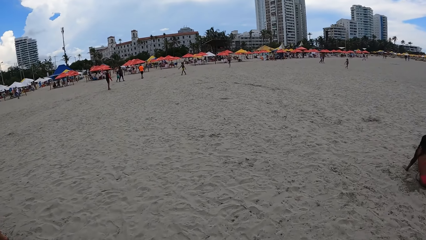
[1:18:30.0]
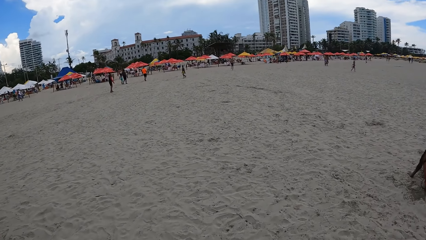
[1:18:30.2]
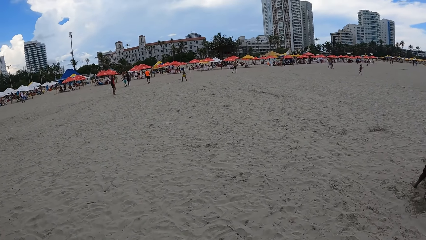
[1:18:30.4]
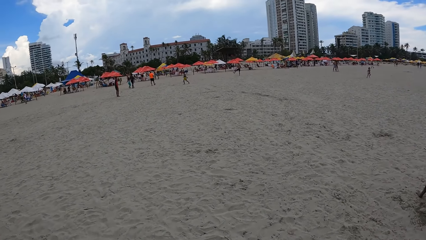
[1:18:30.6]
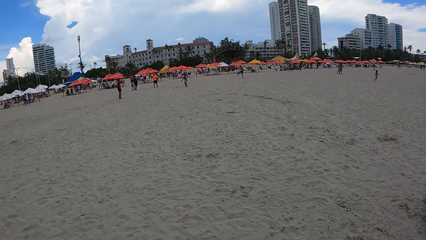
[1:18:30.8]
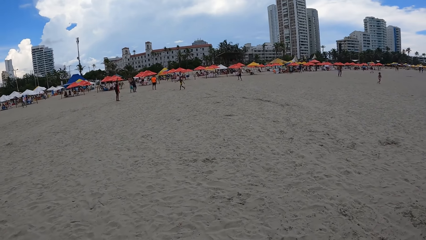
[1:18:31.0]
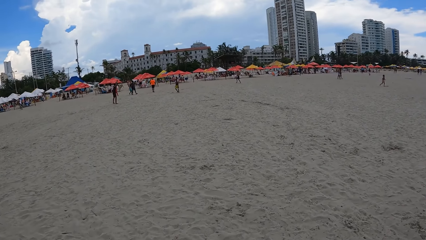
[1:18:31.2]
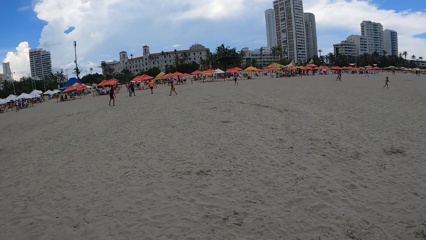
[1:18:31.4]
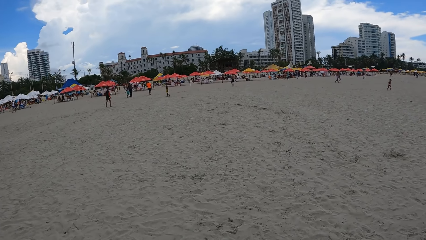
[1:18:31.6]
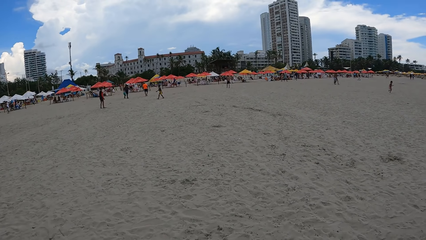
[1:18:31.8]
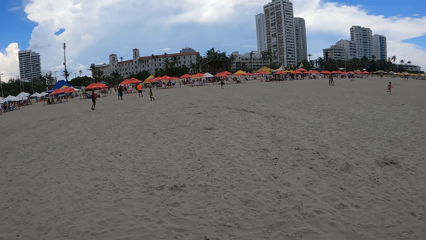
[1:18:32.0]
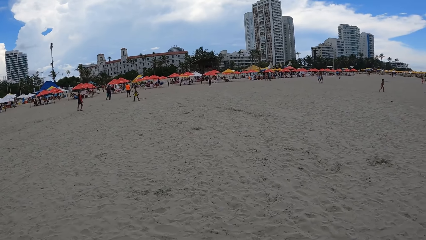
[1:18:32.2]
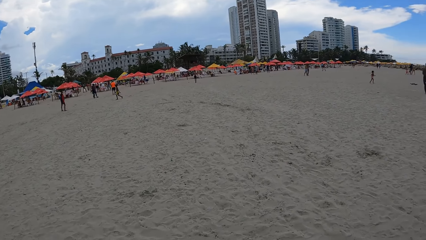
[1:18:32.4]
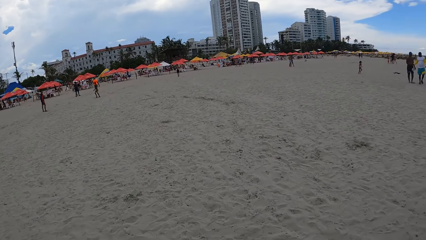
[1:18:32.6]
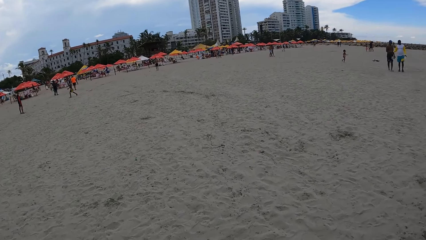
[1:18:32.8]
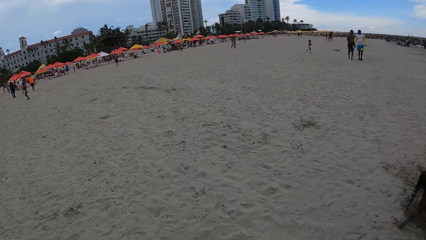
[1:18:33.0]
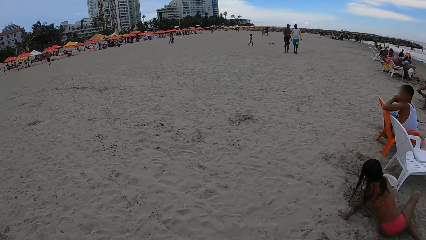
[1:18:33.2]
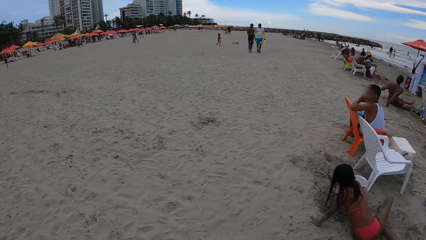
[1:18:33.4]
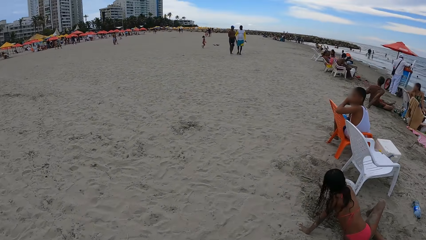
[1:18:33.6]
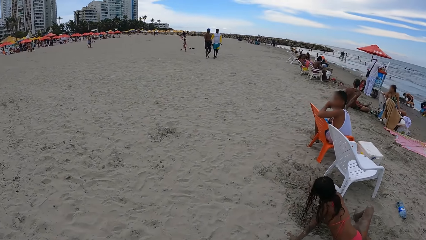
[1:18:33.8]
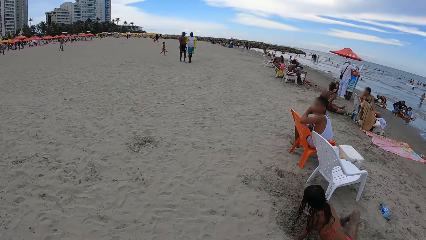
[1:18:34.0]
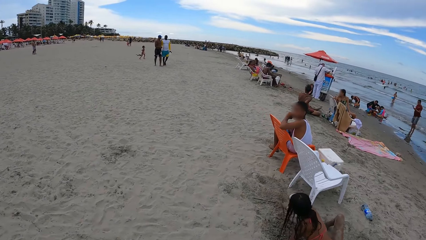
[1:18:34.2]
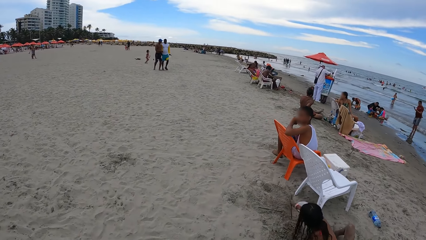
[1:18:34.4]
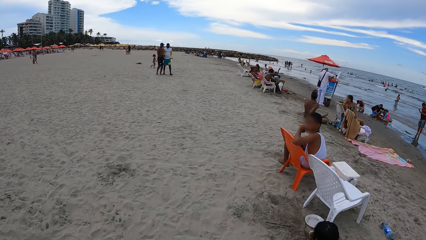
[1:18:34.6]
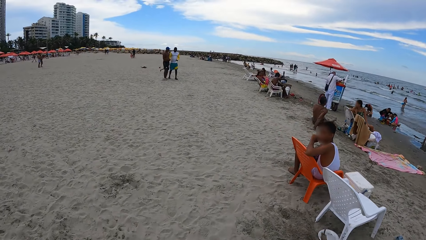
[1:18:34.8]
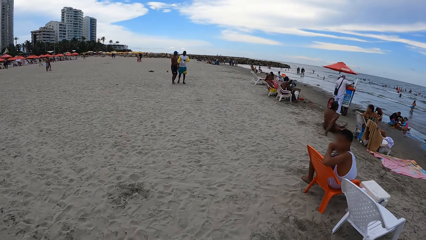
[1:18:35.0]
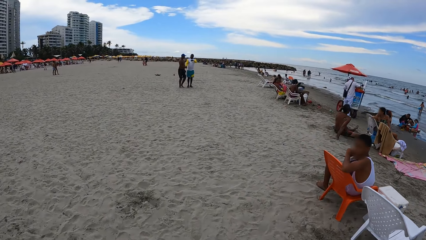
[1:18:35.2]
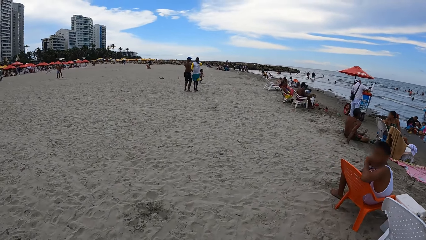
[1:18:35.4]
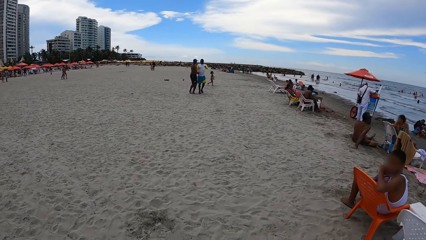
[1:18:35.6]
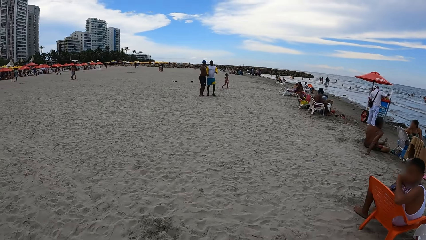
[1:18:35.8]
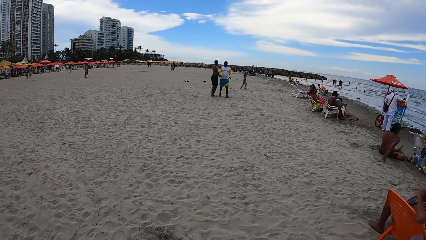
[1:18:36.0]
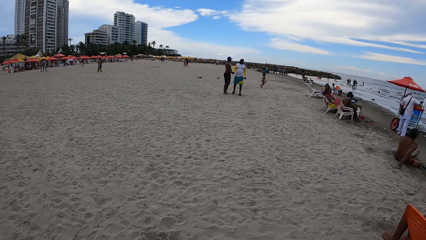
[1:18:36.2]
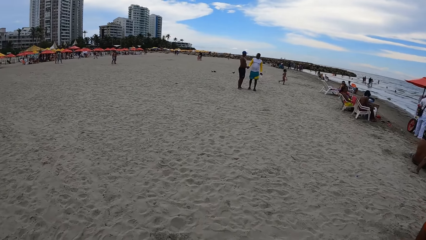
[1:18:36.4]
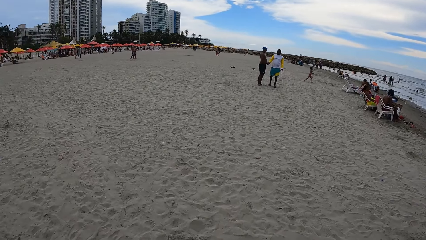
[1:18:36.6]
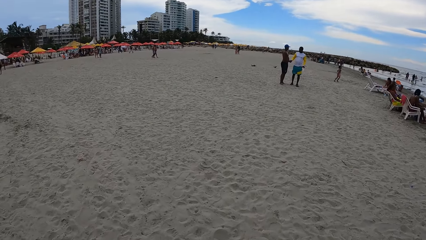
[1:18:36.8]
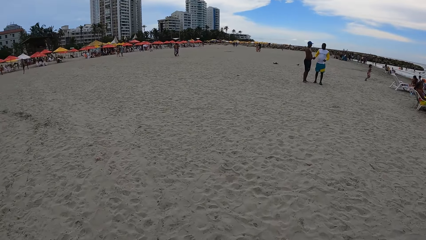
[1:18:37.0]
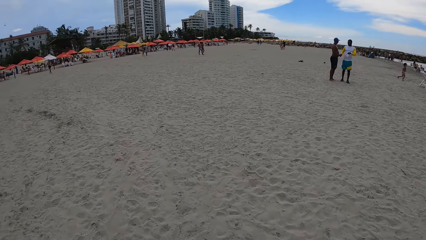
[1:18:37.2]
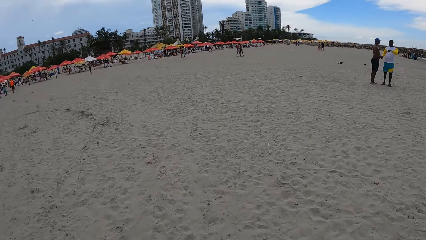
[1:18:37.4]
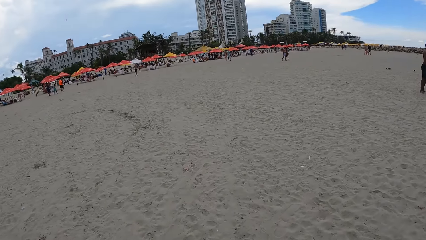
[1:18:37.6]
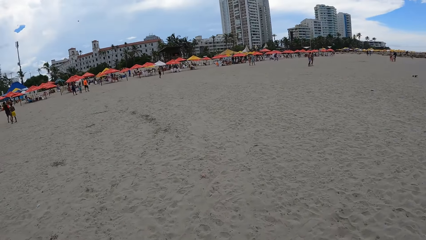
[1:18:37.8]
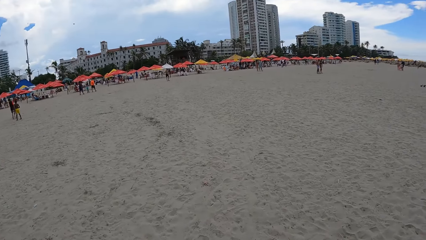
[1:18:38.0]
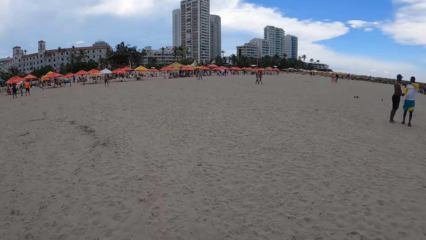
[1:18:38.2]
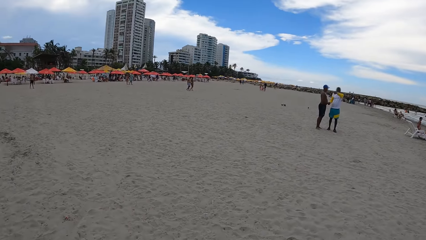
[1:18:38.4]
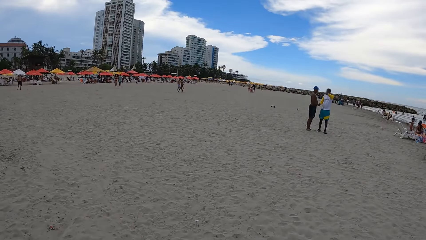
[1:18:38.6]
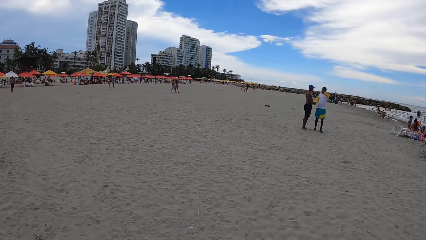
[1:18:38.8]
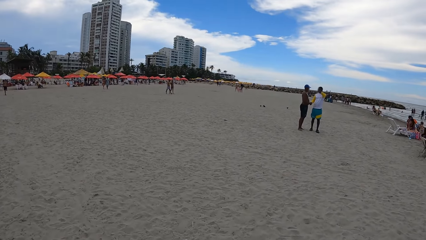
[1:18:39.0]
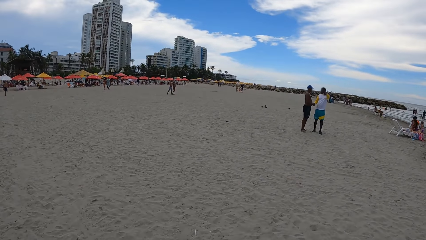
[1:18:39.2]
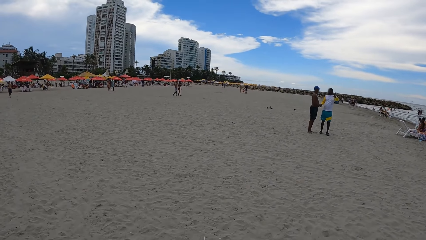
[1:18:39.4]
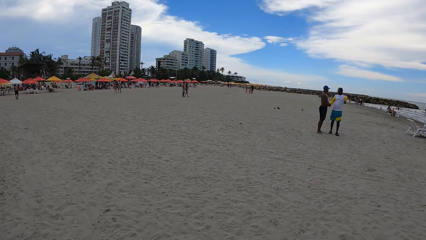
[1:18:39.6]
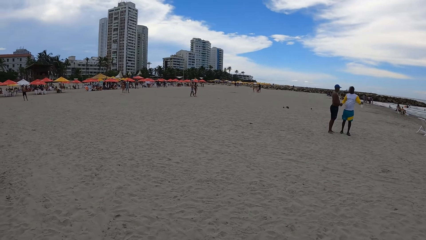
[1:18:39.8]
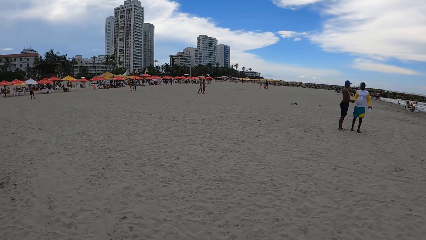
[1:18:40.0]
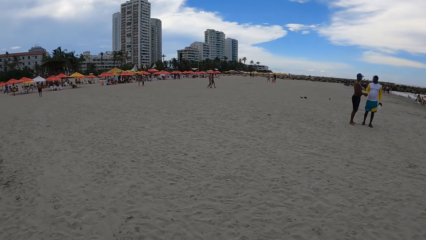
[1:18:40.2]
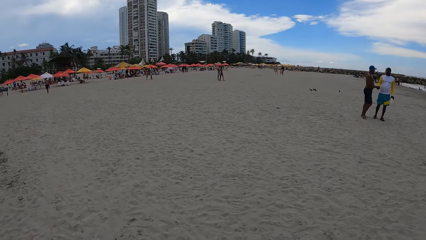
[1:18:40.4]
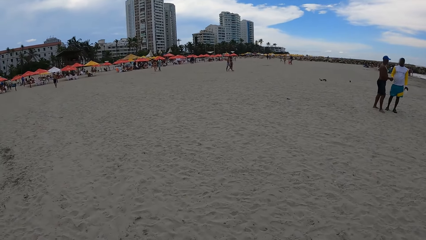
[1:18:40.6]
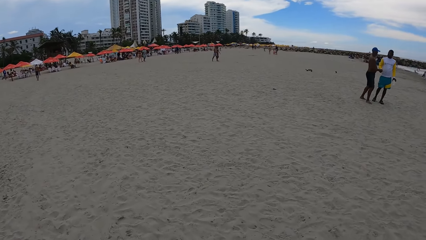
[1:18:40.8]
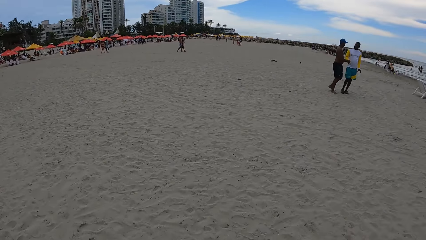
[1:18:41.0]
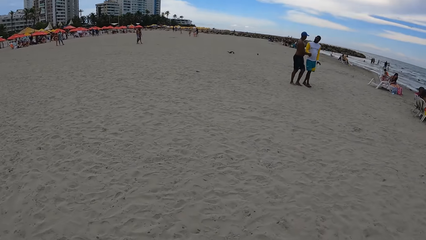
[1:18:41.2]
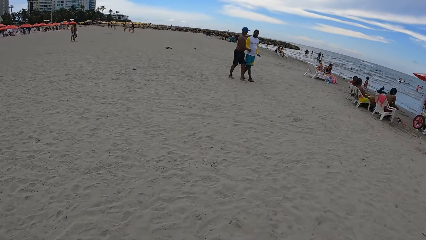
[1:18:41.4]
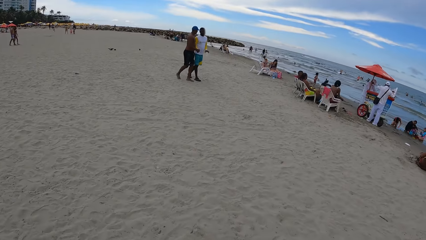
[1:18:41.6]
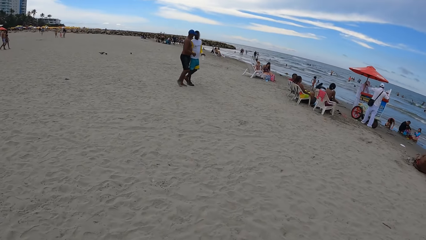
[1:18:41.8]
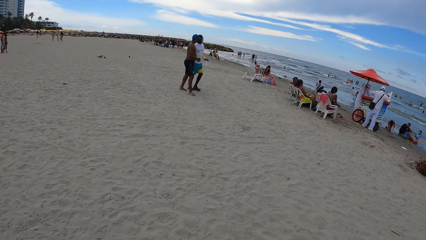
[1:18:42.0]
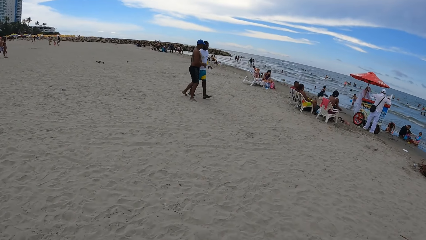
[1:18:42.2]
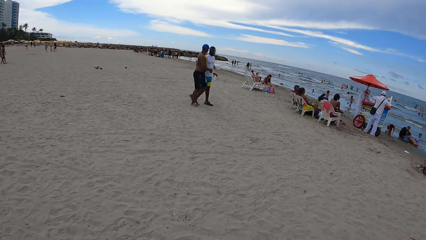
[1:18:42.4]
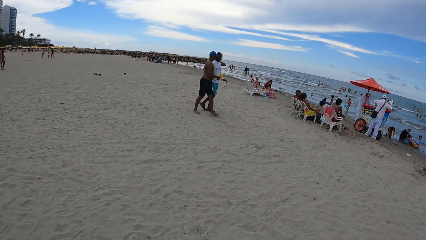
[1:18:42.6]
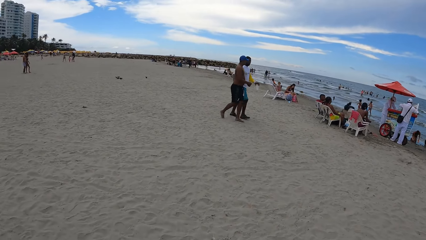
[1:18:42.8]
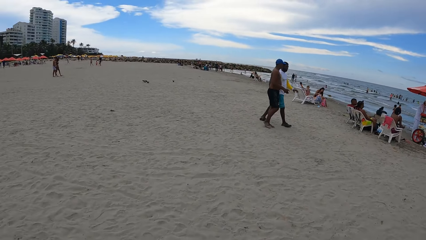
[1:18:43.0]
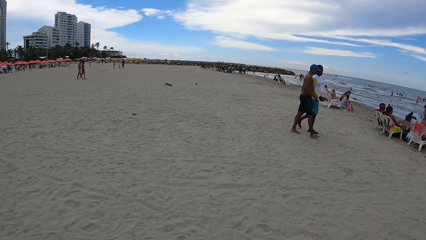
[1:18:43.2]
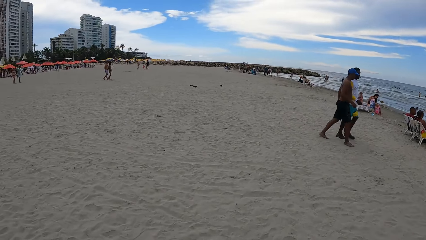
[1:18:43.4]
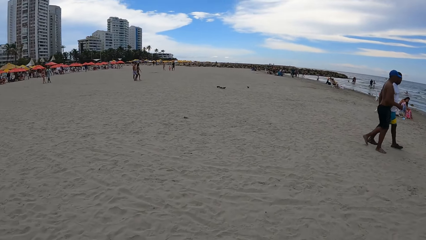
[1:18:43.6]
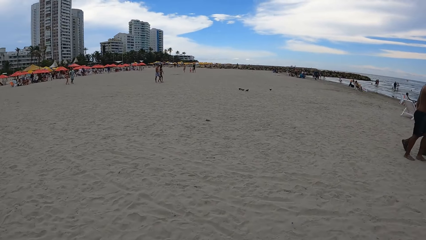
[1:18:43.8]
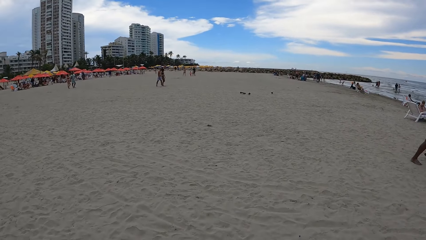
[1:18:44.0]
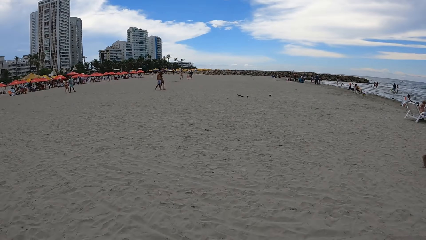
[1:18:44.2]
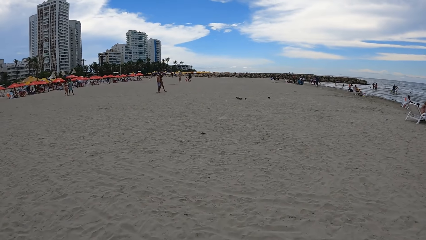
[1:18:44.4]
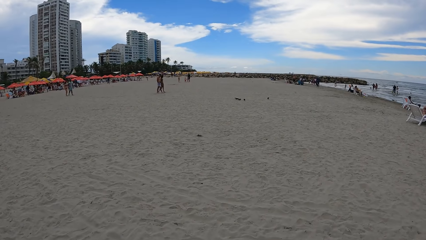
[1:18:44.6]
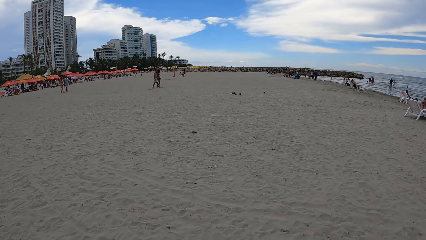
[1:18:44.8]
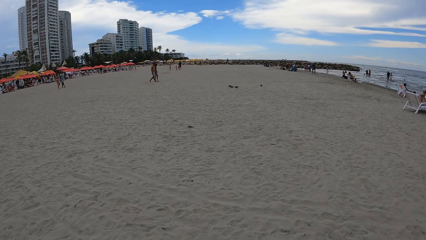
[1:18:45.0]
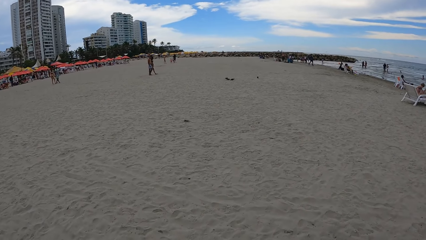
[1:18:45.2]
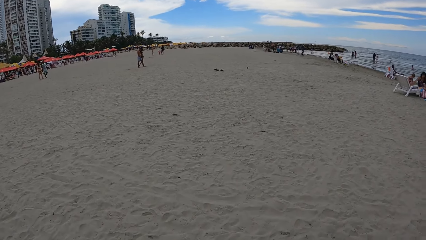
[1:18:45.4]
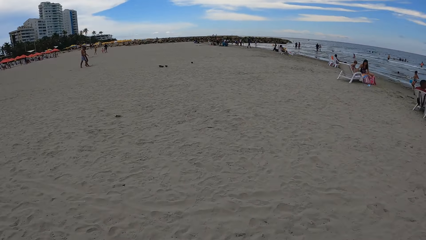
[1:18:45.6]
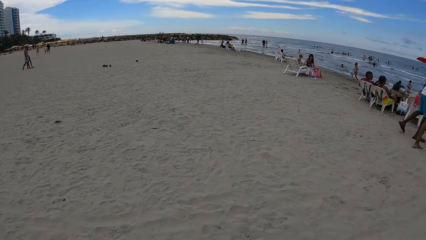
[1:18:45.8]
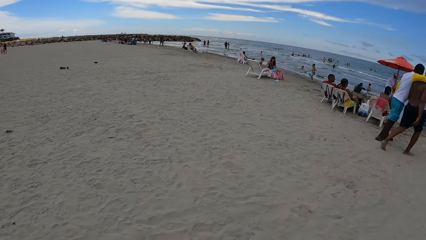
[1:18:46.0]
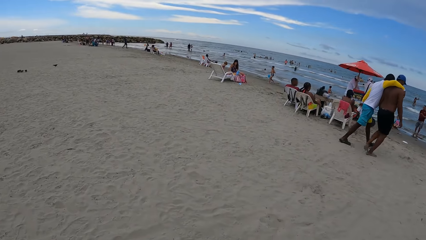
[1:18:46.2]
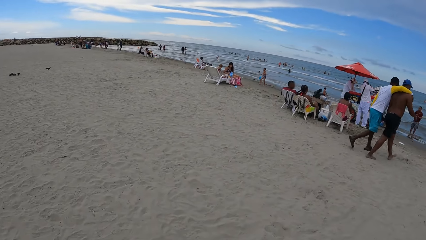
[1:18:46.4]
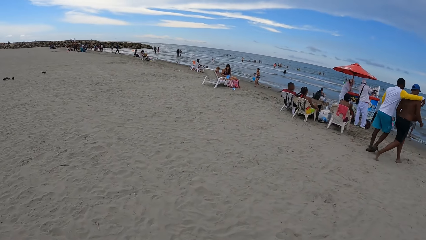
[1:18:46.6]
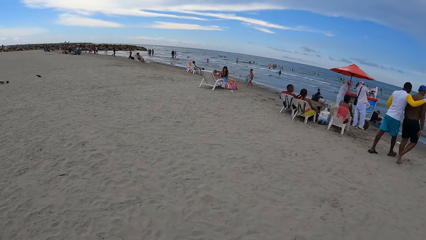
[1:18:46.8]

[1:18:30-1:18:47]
The camera wearer looks around. They walk around. They look around. They walk around. They look around. They look around again. They walk around. They look around. They walk around.
